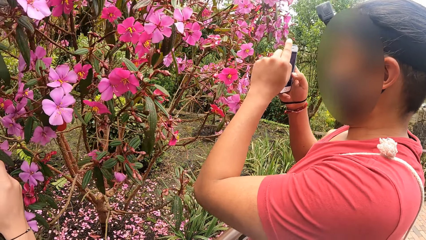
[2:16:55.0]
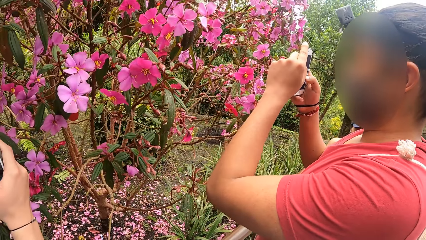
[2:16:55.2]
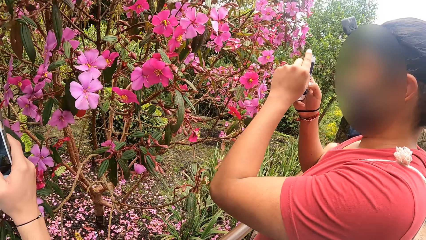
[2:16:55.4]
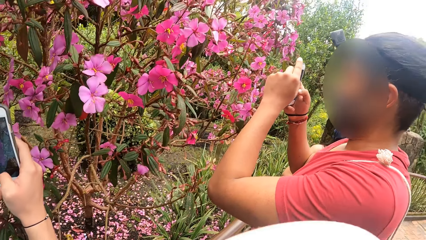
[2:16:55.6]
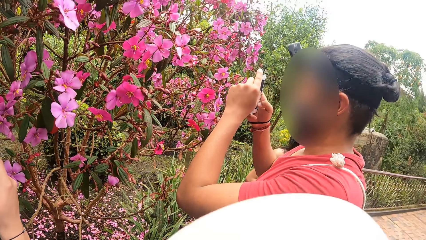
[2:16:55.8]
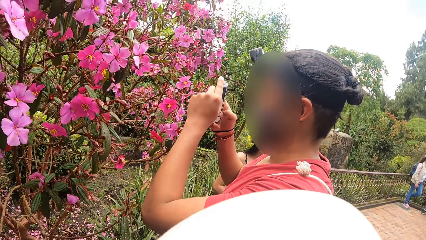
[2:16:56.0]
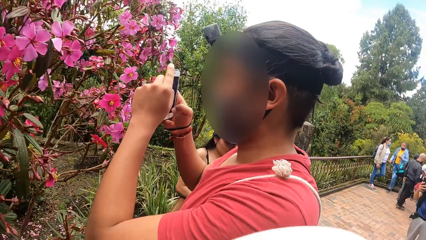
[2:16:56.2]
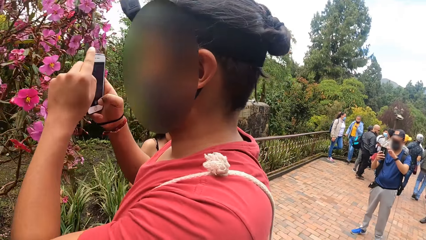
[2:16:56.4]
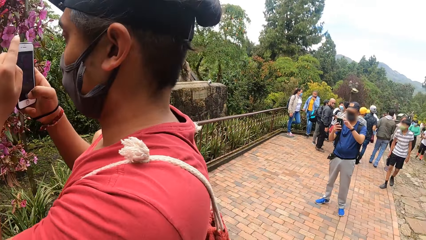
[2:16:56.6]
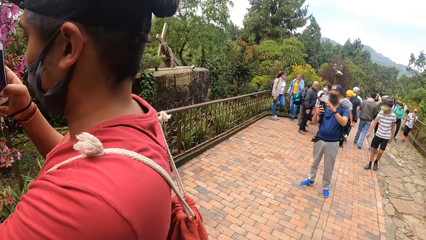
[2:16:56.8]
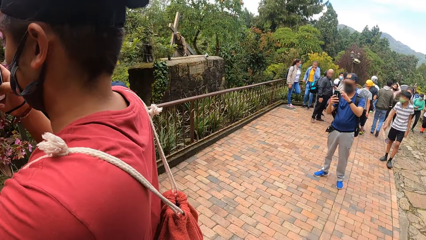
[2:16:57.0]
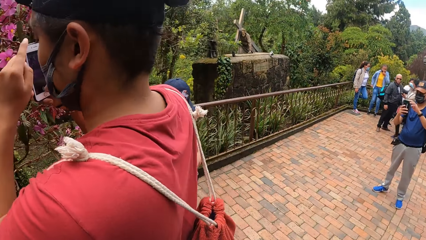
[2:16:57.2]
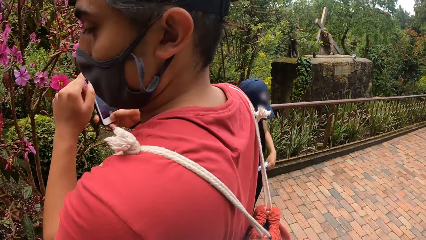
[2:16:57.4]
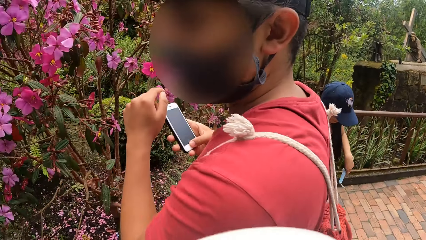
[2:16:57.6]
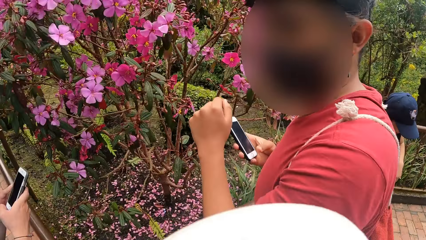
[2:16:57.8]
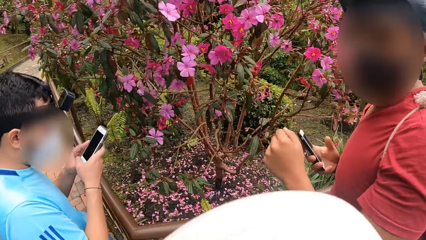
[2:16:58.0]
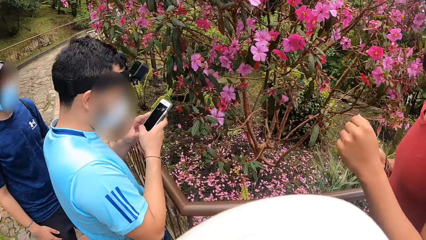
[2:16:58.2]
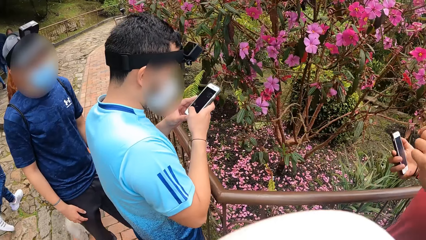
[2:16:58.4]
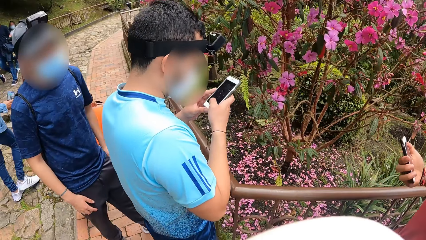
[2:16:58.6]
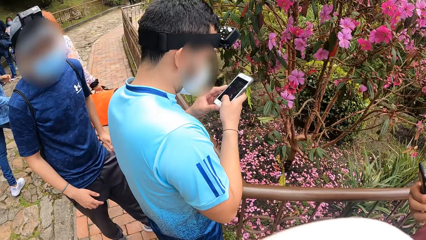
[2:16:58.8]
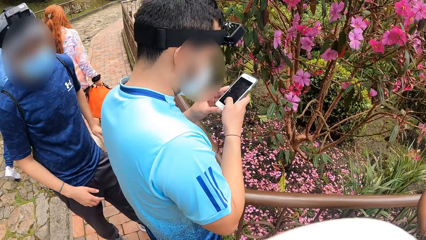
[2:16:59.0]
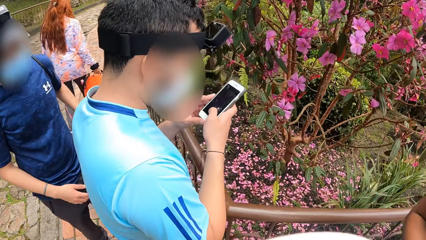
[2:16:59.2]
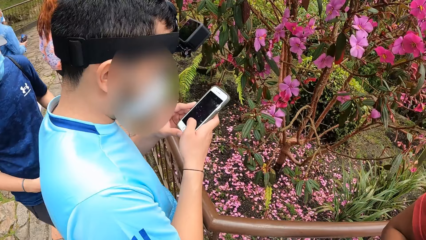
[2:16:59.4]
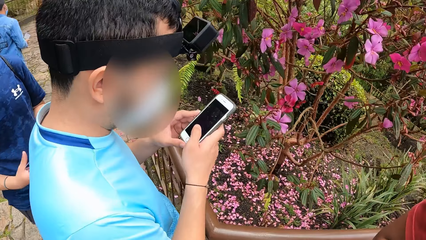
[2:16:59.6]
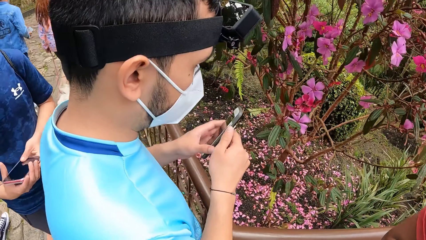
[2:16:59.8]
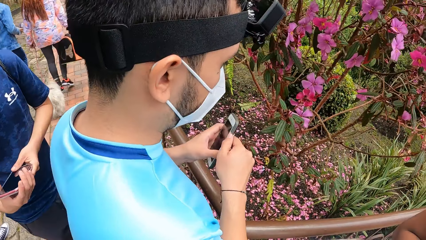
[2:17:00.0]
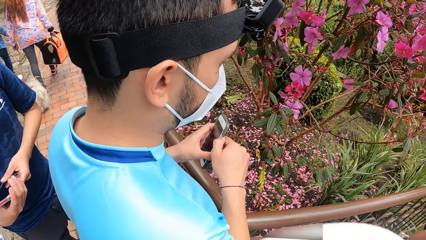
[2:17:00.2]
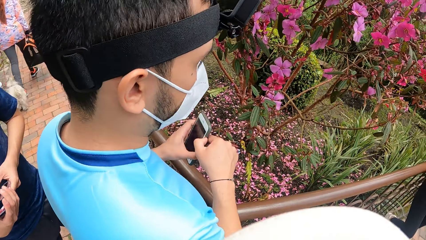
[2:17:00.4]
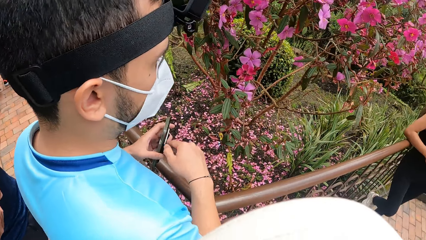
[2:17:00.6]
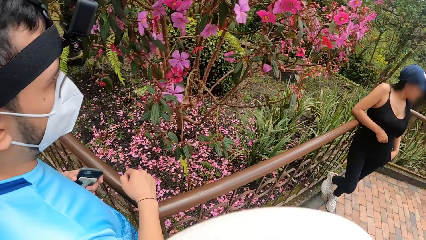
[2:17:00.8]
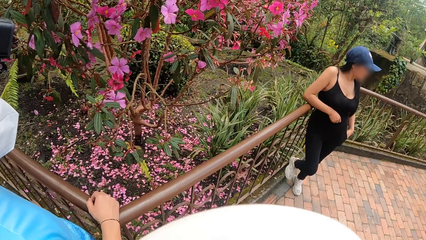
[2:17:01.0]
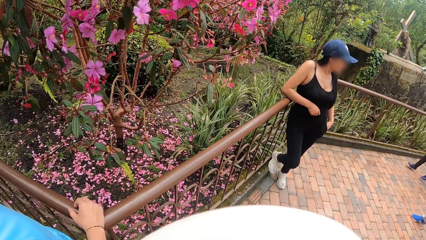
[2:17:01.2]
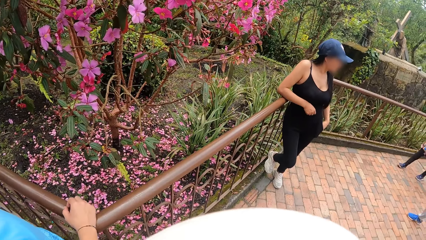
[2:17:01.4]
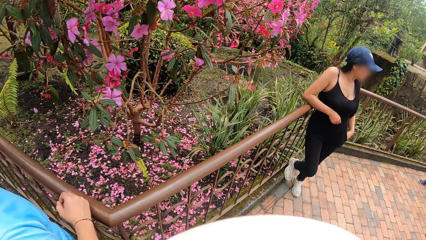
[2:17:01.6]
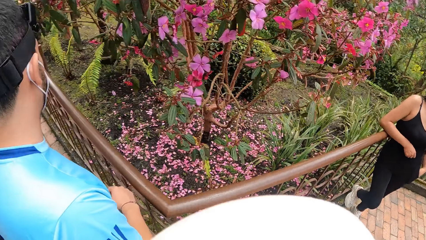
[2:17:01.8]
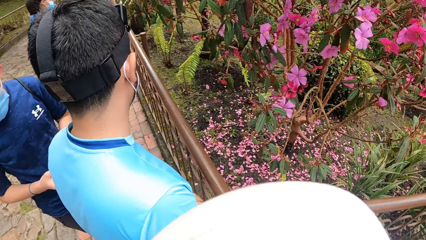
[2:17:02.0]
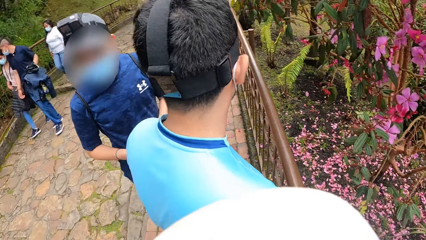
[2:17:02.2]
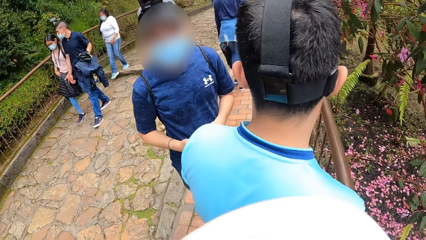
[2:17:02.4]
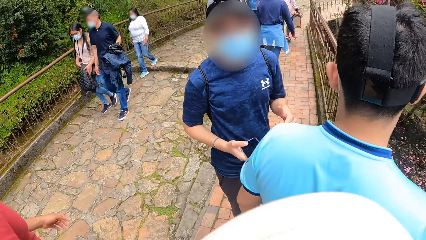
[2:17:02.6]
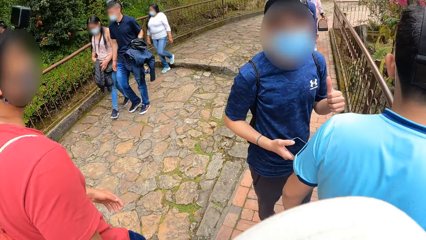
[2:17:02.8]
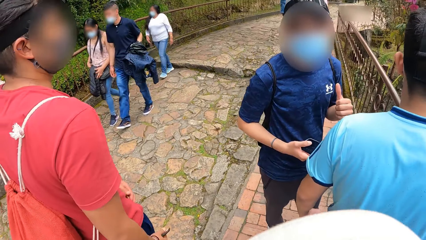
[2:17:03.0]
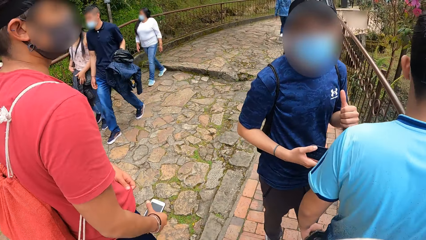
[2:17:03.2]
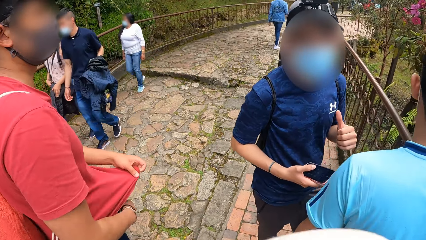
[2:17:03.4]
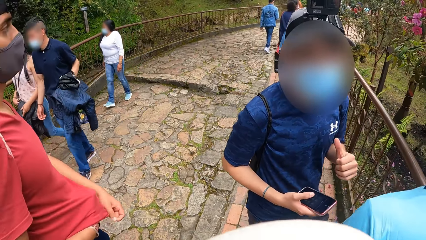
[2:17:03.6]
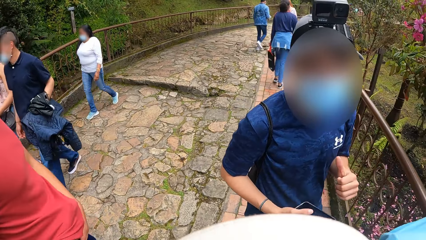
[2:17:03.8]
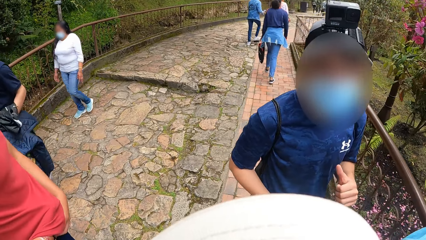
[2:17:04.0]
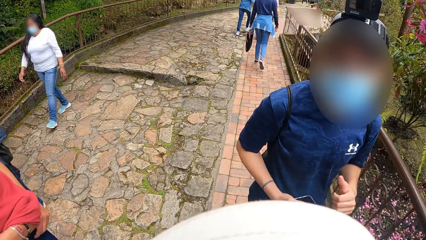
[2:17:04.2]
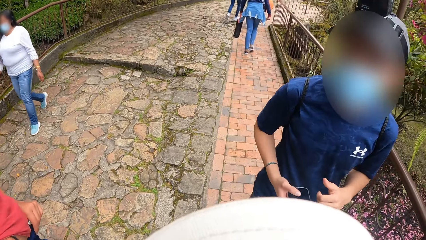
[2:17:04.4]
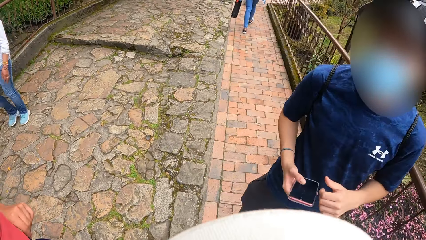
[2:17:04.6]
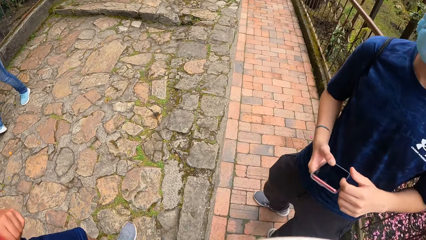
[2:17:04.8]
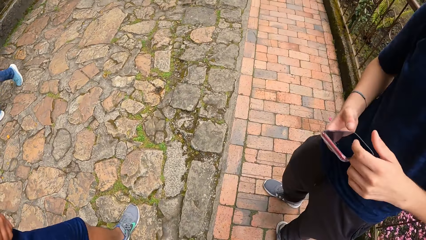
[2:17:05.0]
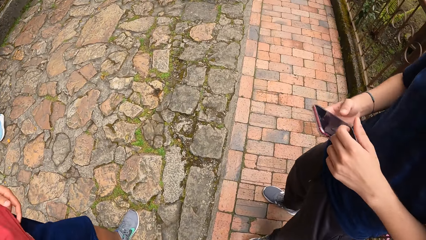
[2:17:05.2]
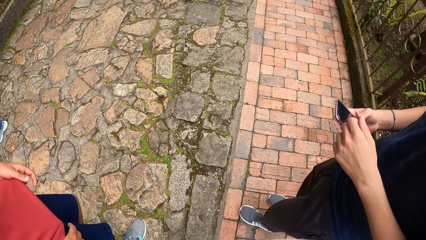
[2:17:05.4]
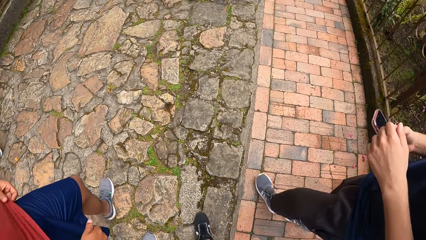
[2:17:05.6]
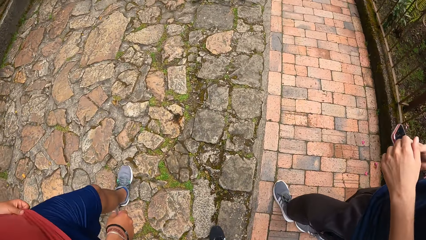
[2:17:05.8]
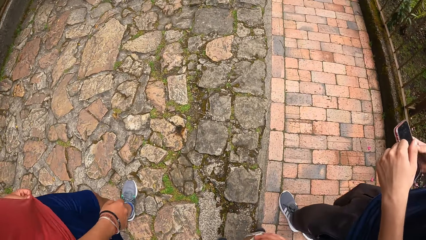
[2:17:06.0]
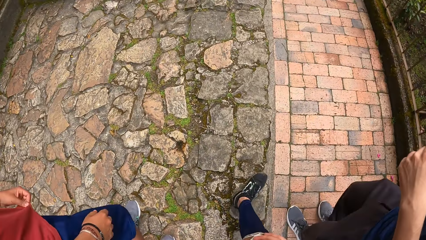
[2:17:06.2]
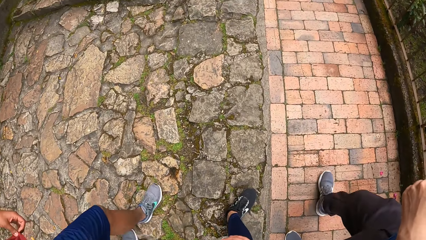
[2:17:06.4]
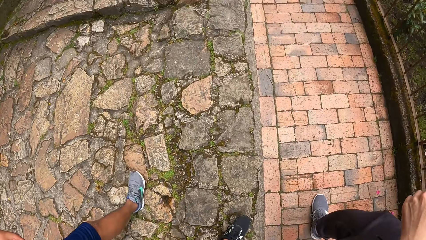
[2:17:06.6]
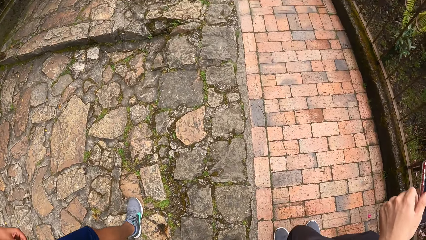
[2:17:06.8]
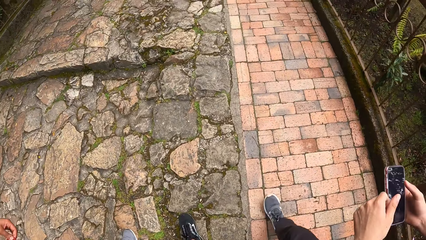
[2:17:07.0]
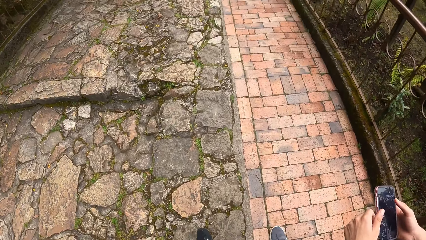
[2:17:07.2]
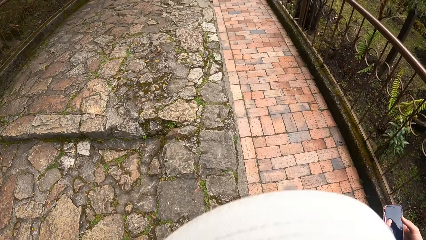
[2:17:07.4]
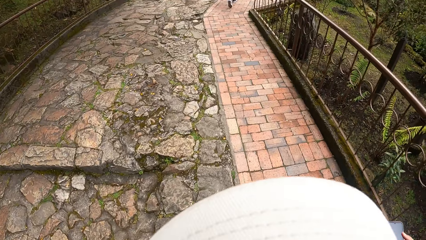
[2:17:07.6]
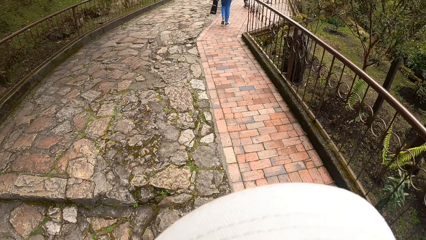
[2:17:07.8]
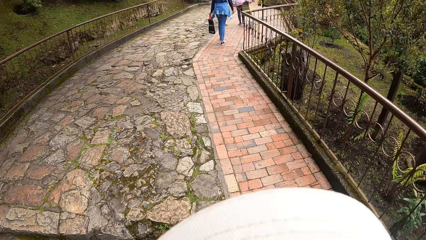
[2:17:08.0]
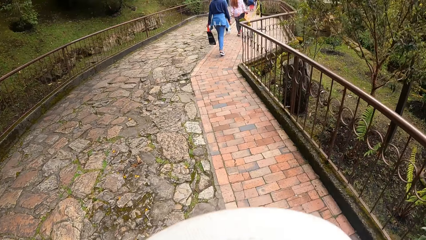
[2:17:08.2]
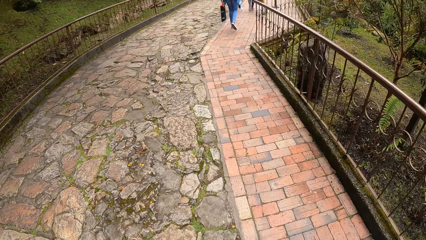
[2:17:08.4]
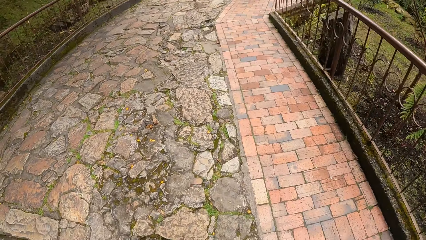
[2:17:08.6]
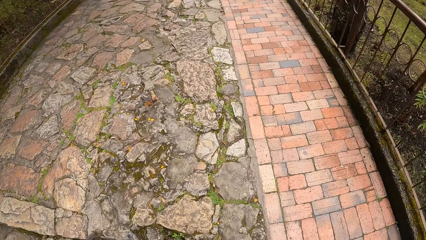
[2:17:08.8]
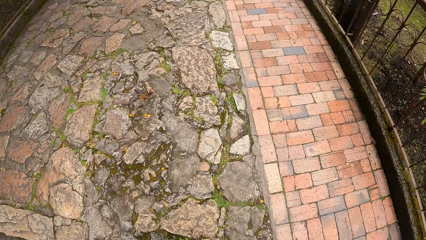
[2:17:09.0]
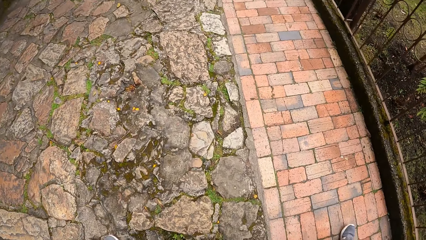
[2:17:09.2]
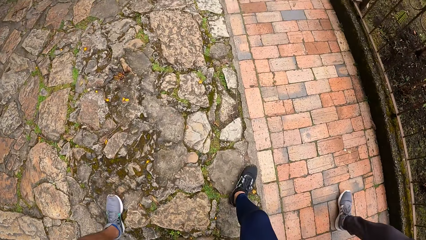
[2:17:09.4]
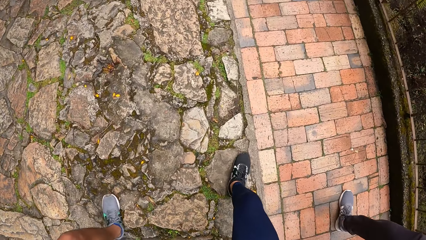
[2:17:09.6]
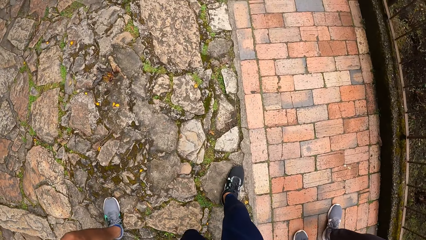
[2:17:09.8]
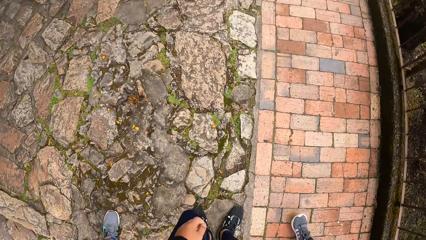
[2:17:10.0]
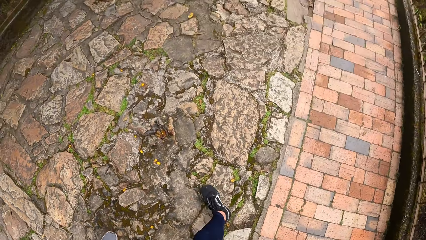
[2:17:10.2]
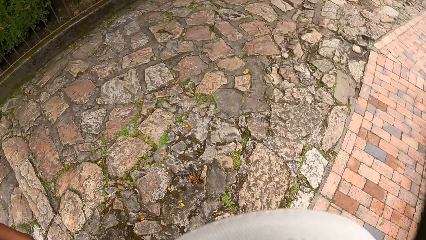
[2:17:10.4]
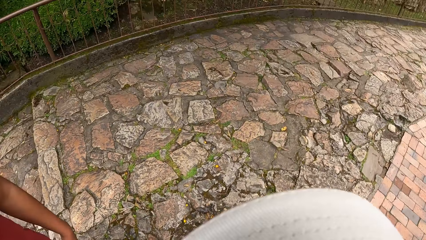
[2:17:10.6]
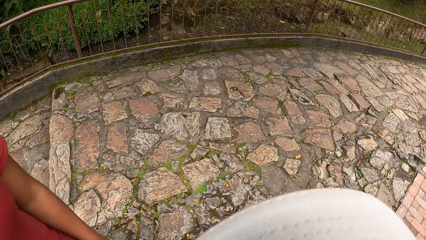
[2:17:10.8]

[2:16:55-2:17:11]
A man brings out a phone from his pocket with his left hand. A second man pockets his phone with his left hand. The second man touches his right hand on the railing. A third man puts the phone in his right hand under his clothes. The camera wearer walks outside.
